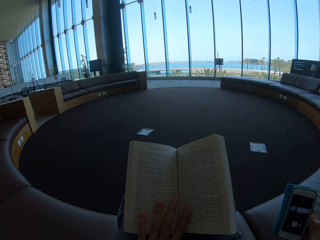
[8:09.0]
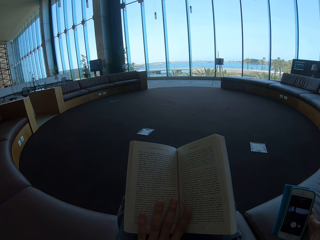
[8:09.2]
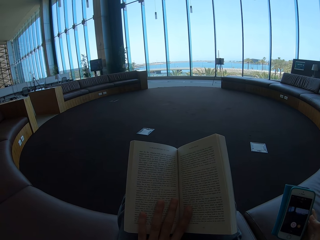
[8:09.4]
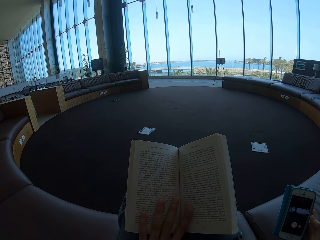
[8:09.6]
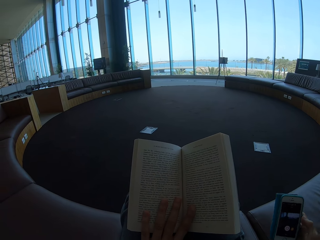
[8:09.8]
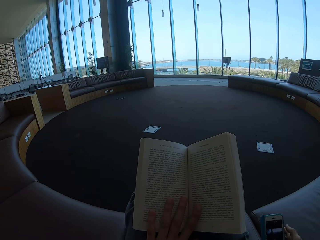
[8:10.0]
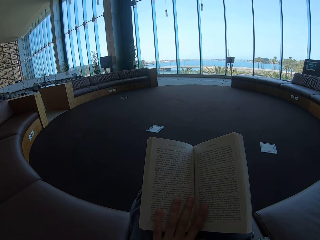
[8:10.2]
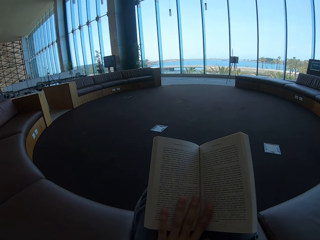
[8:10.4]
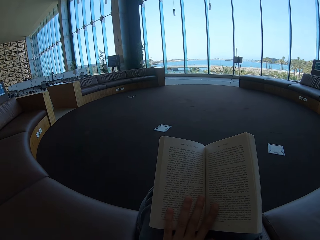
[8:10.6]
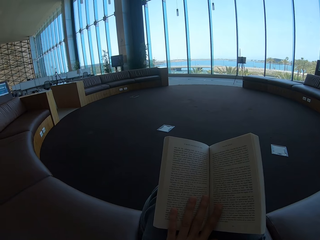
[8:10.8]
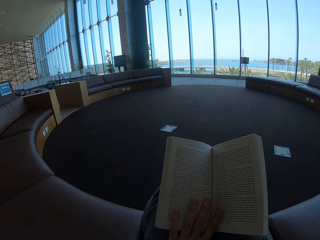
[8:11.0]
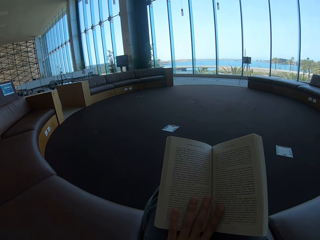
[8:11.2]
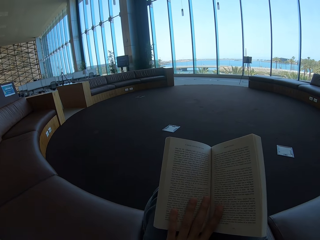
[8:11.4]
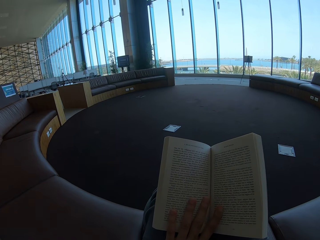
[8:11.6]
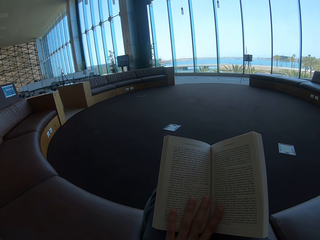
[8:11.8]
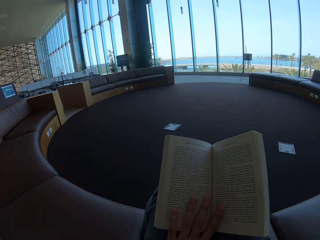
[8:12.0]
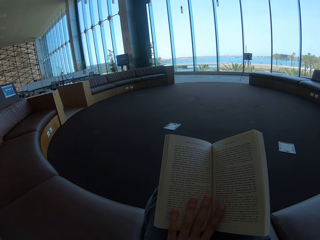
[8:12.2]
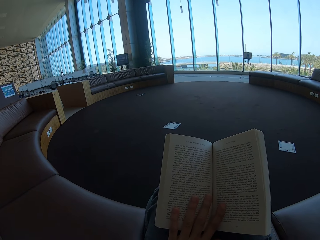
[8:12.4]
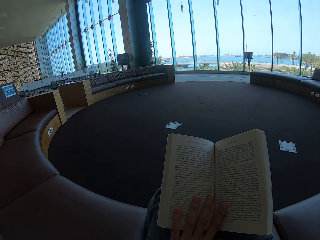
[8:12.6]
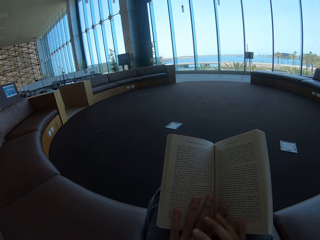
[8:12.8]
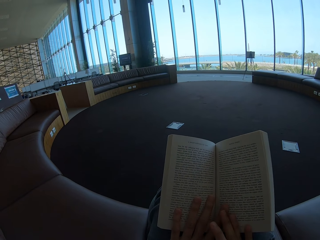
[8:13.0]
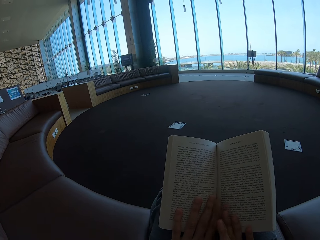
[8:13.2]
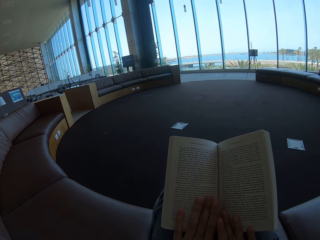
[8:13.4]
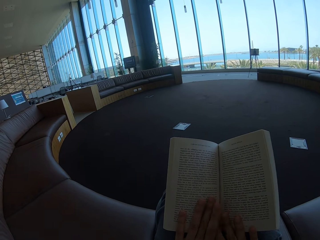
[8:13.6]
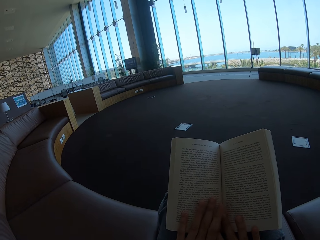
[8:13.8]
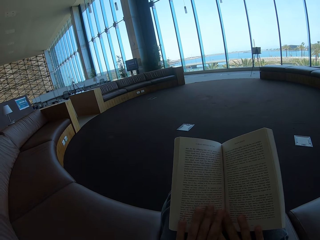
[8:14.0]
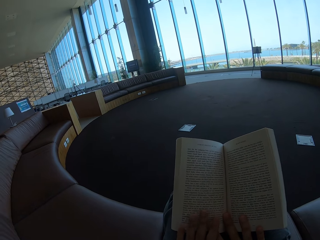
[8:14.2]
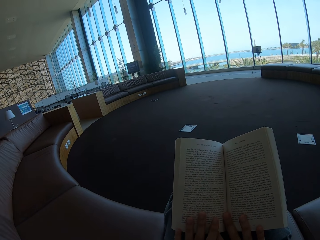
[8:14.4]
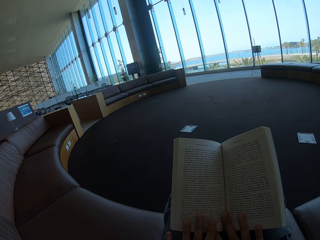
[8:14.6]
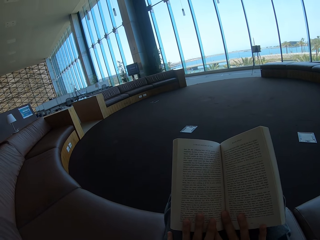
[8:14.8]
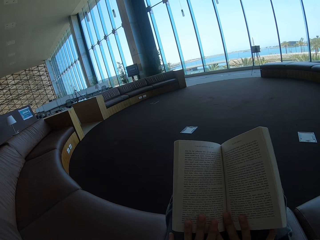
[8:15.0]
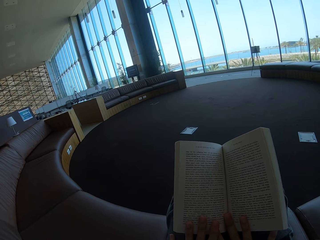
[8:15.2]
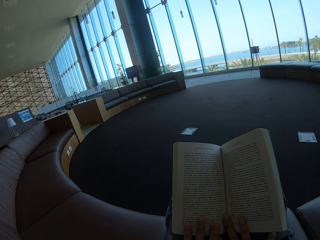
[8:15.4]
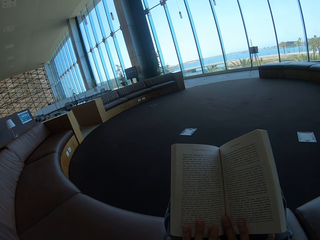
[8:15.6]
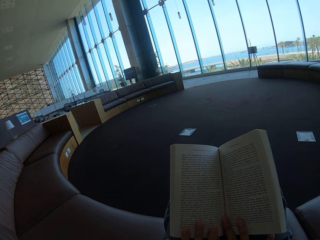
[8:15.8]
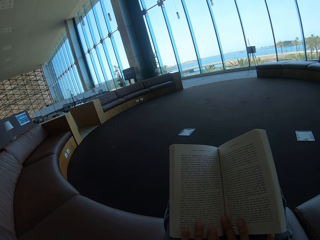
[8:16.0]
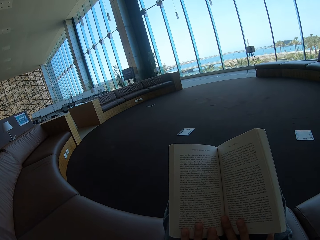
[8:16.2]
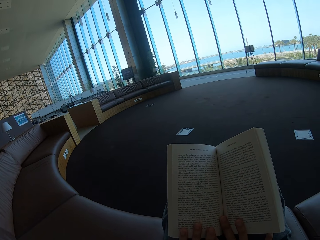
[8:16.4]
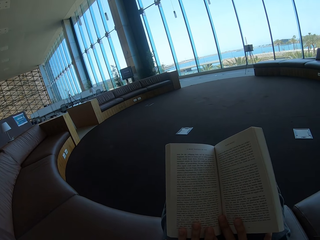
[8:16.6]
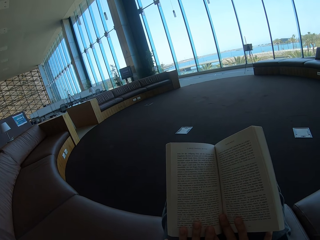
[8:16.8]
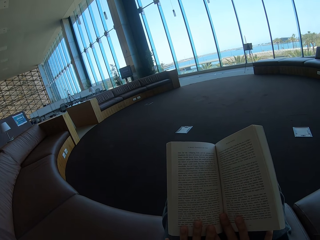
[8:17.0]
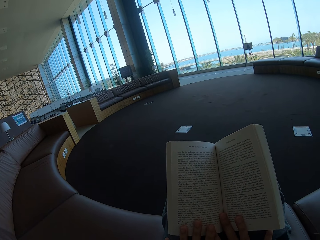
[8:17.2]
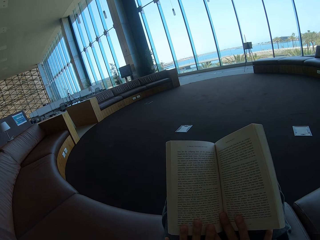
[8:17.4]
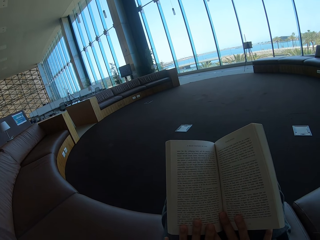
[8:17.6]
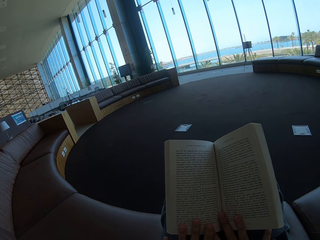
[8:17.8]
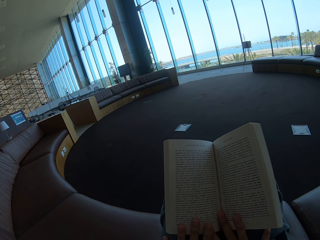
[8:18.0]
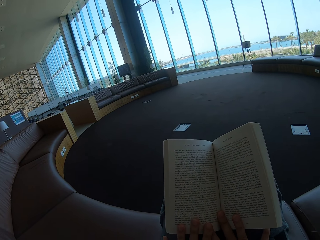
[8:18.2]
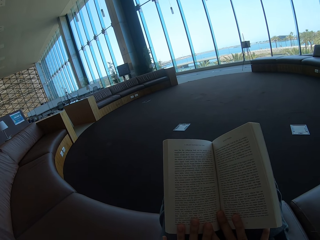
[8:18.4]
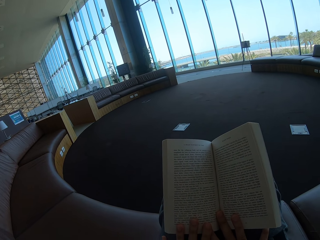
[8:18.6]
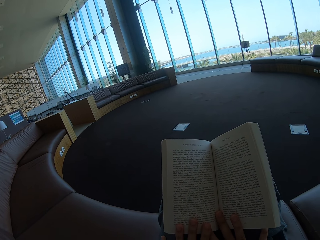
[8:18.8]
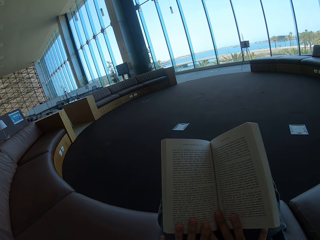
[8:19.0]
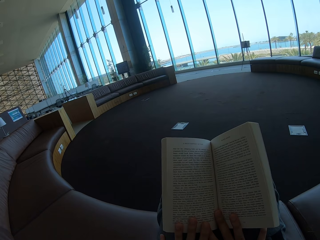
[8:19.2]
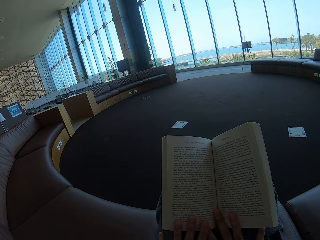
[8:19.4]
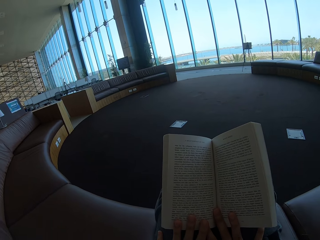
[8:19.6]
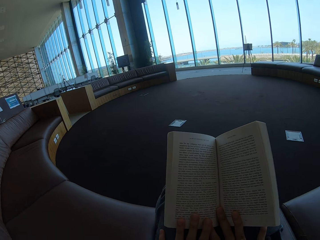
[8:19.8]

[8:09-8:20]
The camera wearer puts the phone down. They read a book.

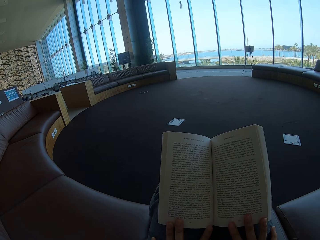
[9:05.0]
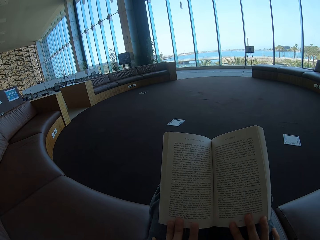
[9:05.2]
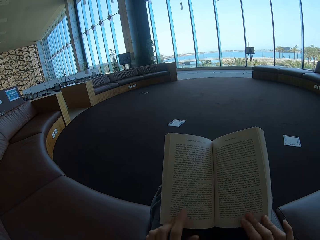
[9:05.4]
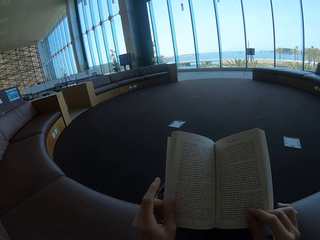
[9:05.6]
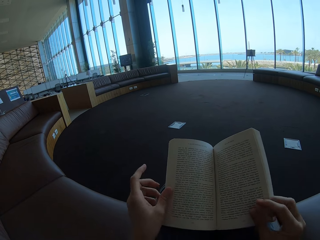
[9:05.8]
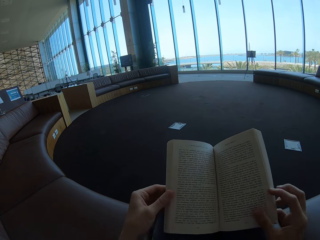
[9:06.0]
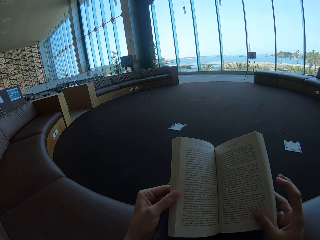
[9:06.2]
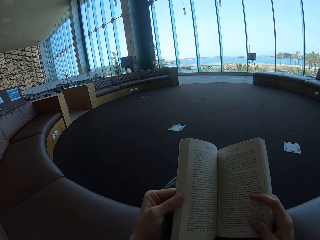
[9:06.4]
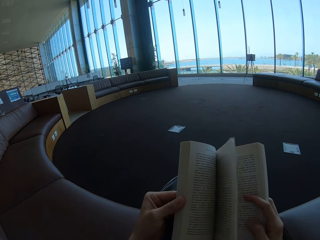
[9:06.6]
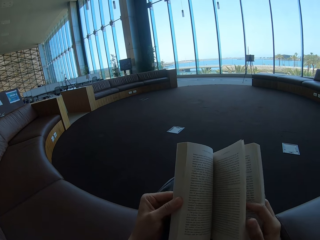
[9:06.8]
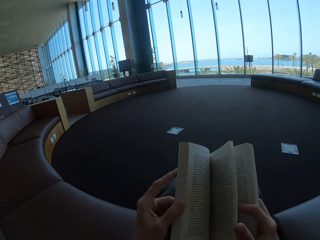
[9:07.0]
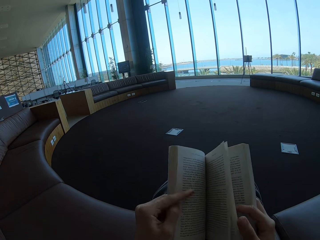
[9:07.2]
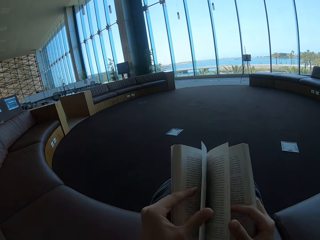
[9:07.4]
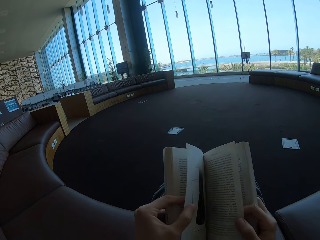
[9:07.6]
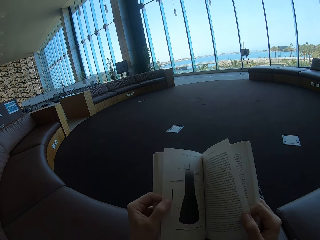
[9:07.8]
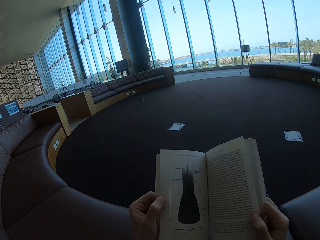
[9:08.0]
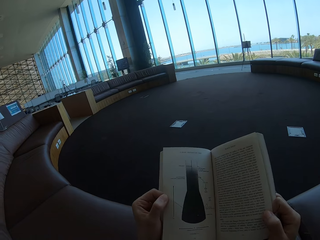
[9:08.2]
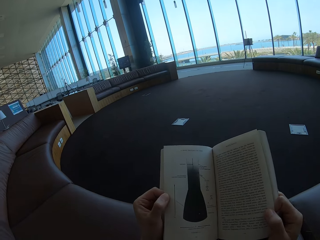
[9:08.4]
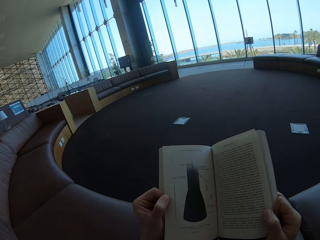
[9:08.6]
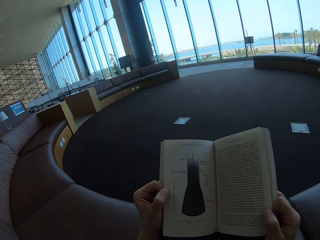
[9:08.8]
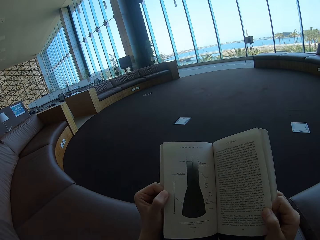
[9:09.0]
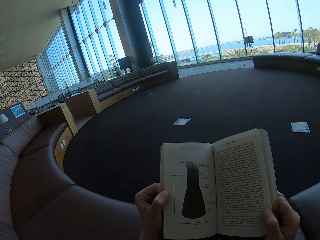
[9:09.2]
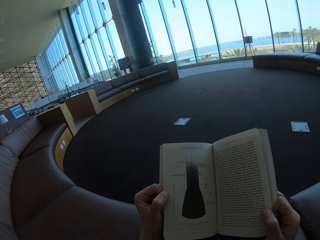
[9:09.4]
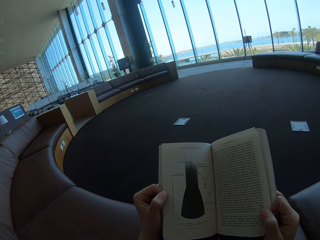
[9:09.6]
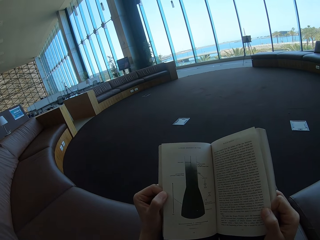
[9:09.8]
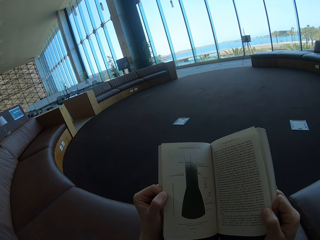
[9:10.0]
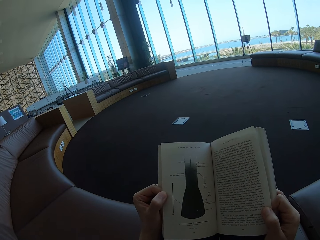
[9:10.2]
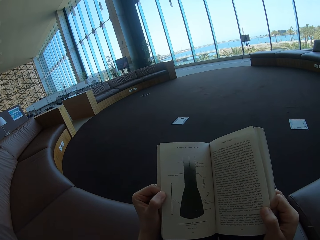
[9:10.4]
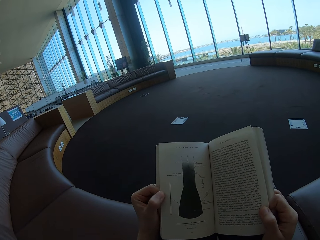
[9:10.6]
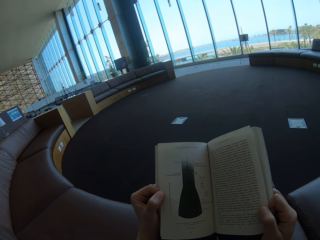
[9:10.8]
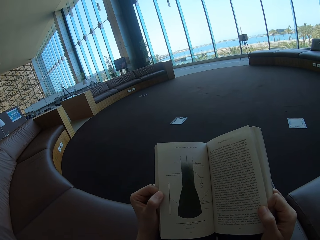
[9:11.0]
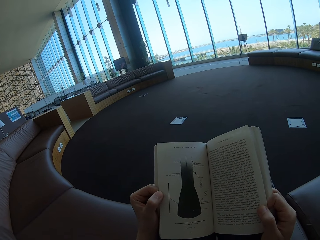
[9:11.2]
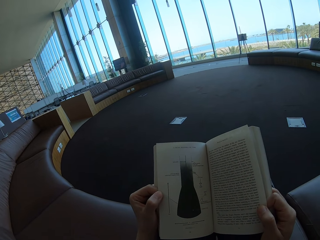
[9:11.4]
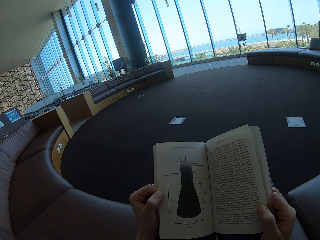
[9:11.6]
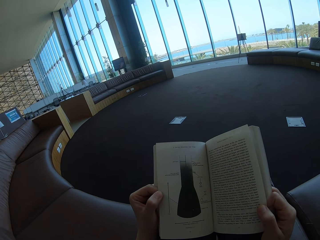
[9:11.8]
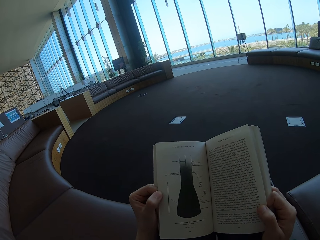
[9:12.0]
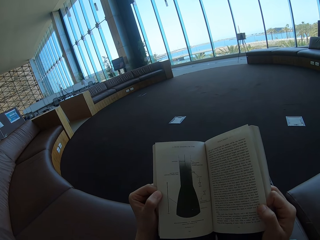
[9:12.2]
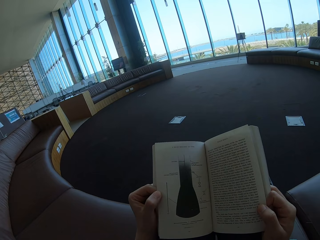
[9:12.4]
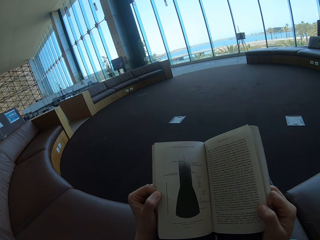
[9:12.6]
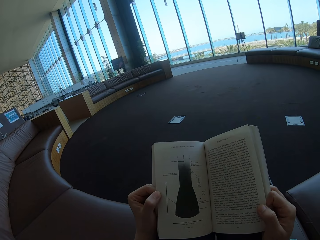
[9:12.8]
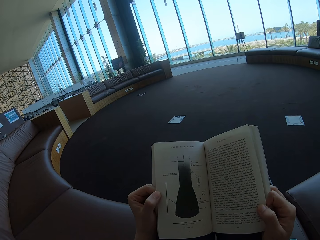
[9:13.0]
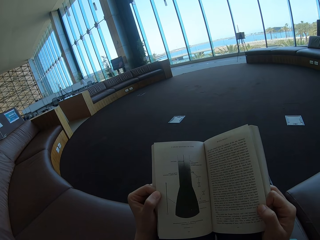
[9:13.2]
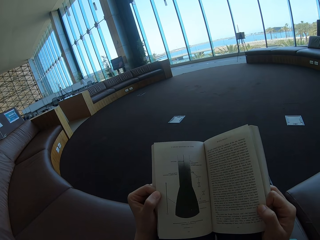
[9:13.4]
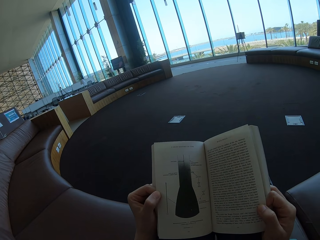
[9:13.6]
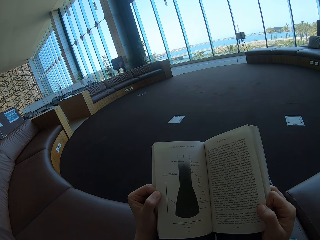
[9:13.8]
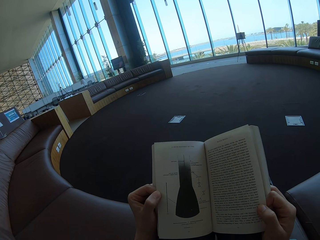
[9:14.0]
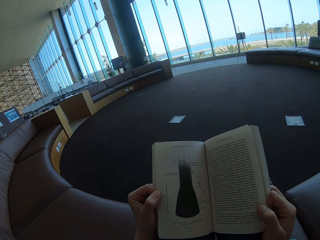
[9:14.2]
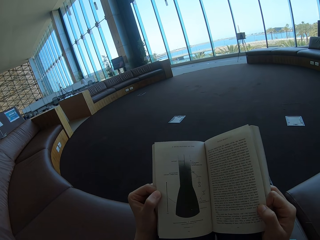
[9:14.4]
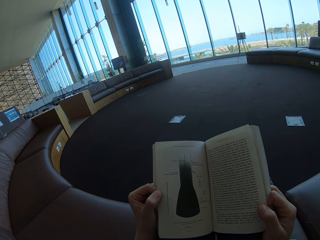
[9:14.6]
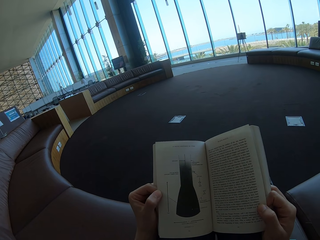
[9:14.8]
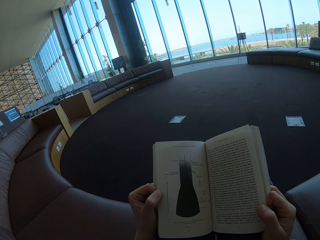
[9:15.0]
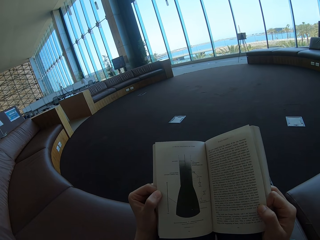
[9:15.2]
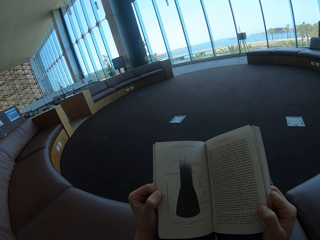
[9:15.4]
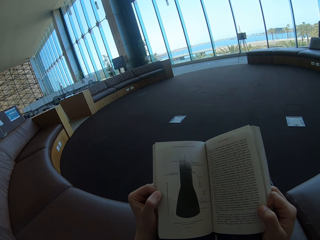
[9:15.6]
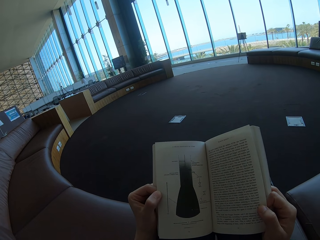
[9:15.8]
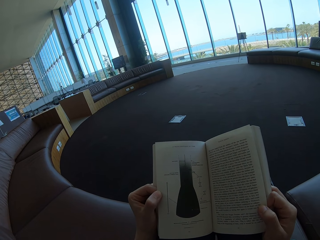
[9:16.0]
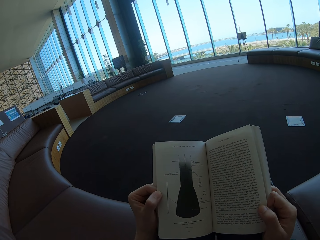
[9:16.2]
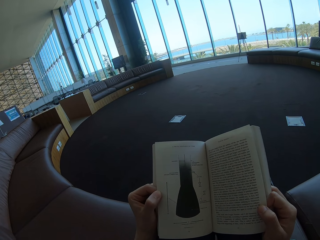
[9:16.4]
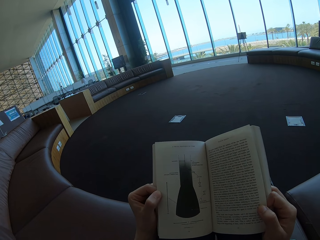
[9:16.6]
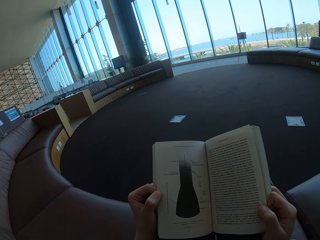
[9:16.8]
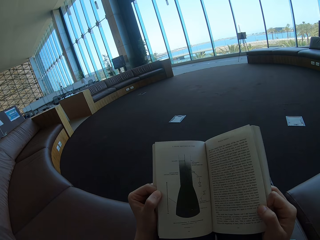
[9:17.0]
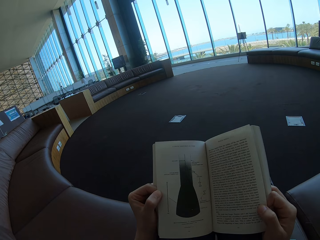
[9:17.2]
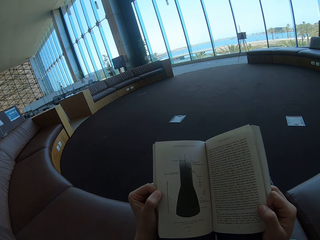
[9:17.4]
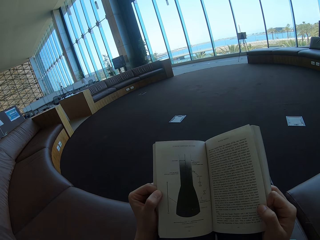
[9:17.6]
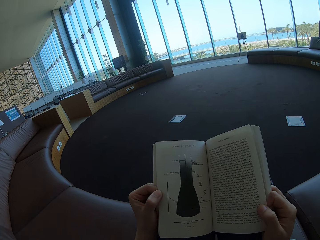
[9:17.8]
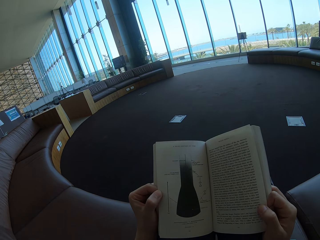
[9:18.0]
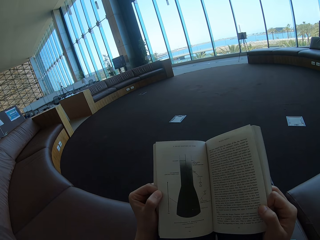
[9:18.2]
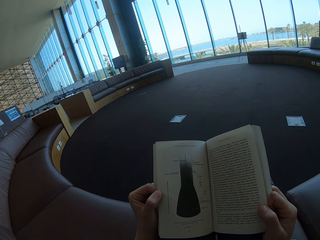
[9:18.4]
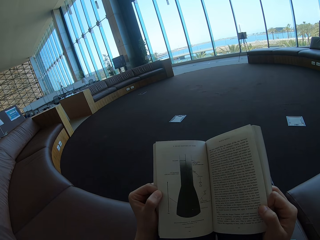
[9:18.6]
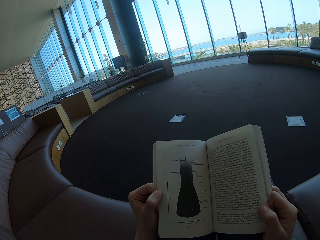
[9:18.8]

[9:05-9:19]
The camera wearer flips a page. They read a book.
